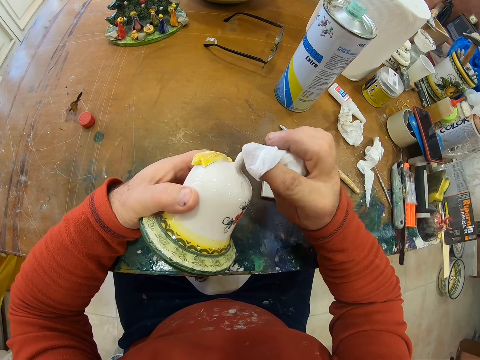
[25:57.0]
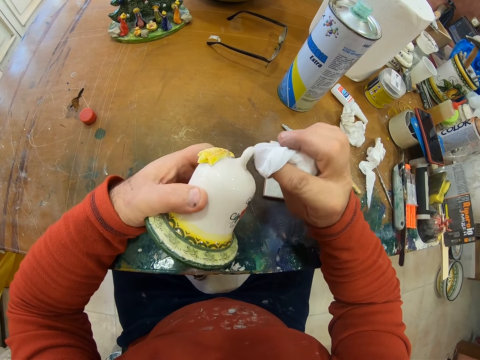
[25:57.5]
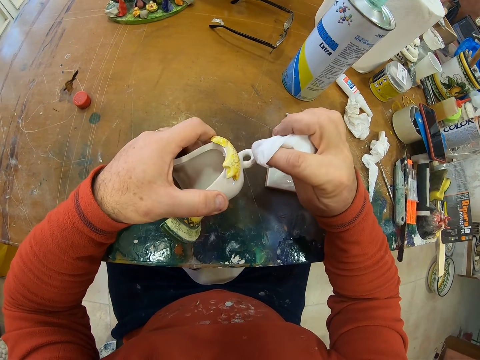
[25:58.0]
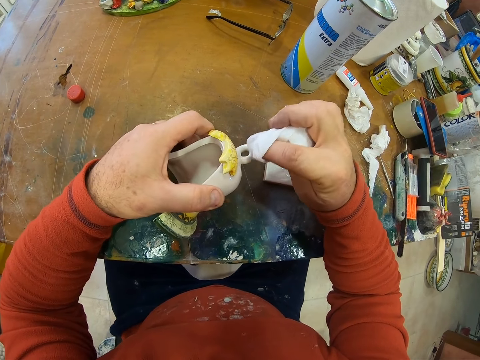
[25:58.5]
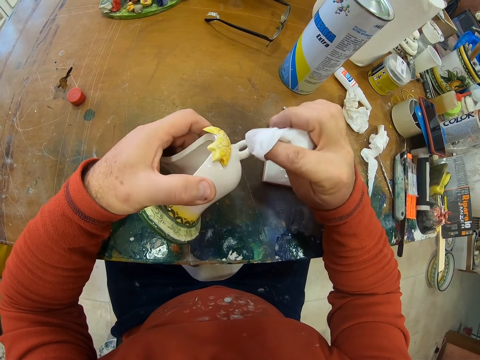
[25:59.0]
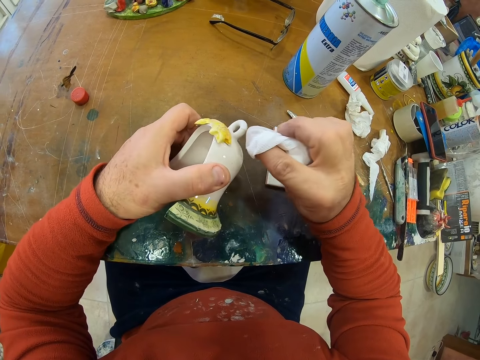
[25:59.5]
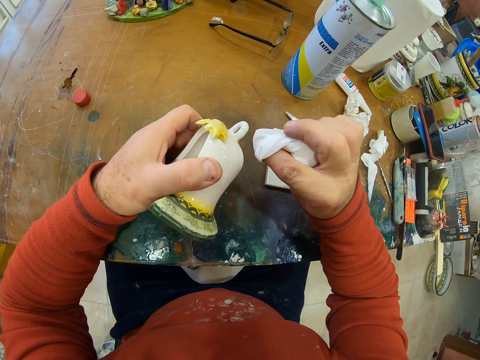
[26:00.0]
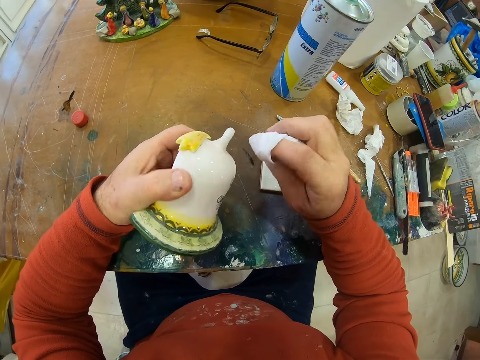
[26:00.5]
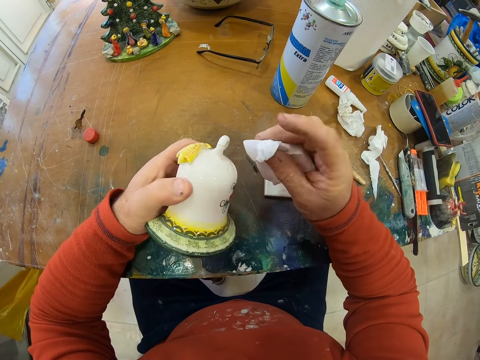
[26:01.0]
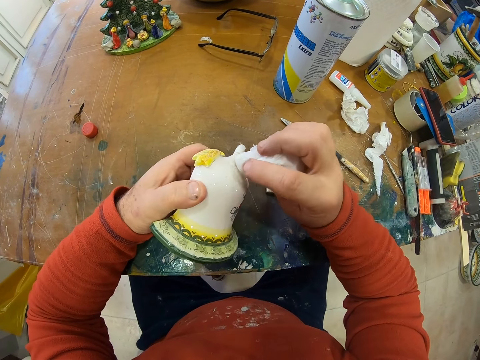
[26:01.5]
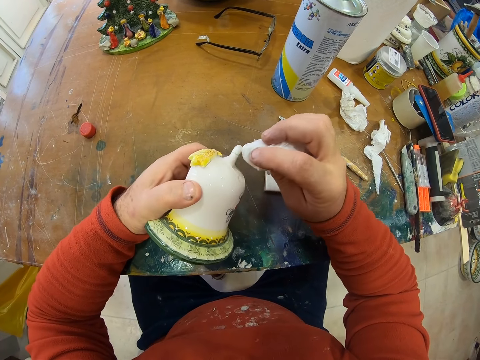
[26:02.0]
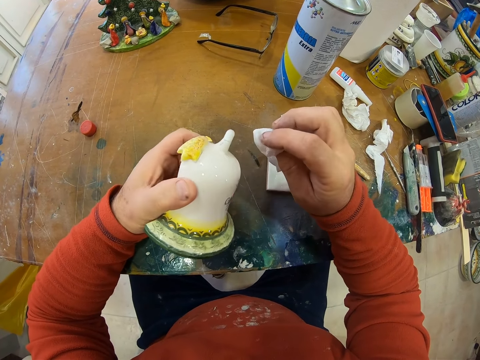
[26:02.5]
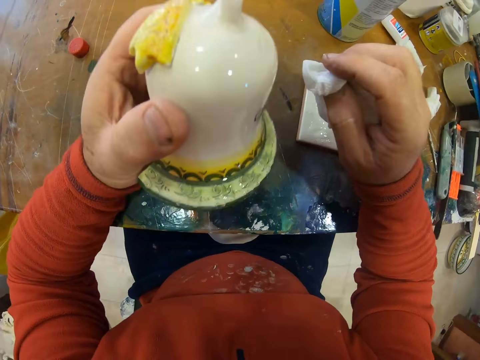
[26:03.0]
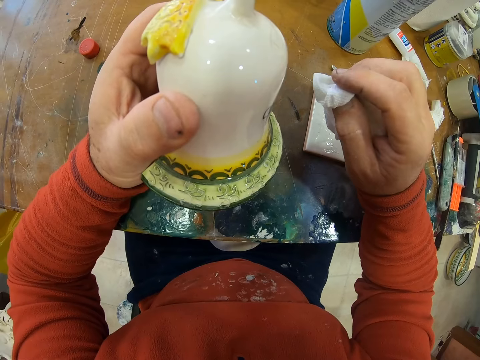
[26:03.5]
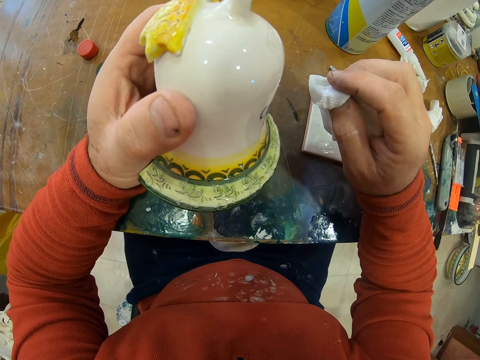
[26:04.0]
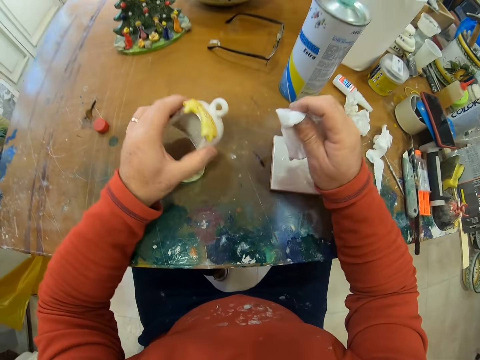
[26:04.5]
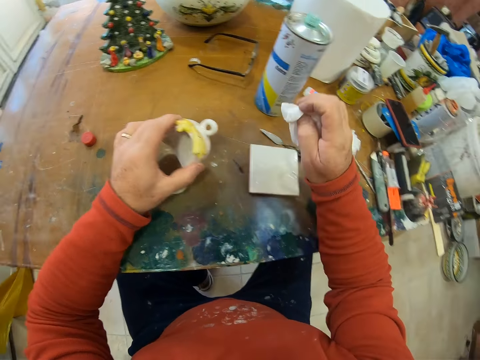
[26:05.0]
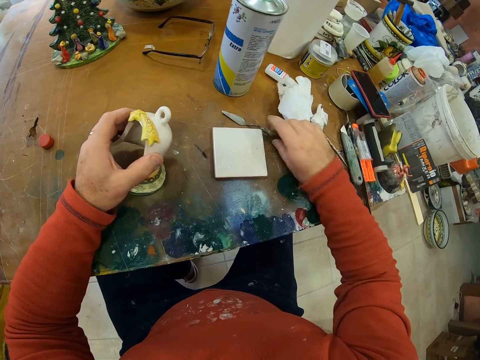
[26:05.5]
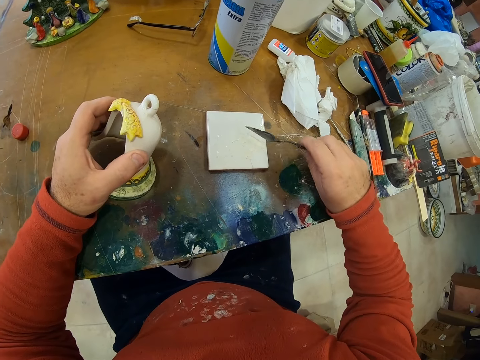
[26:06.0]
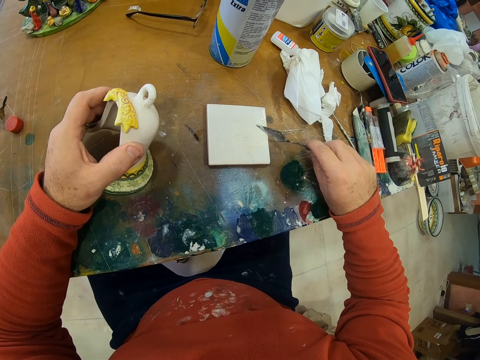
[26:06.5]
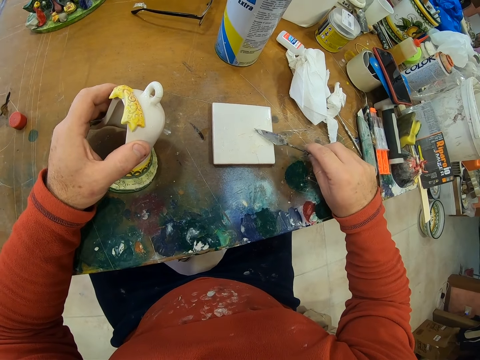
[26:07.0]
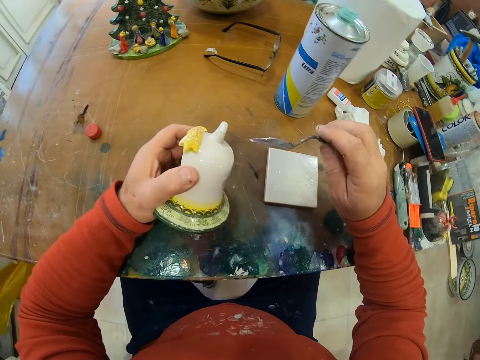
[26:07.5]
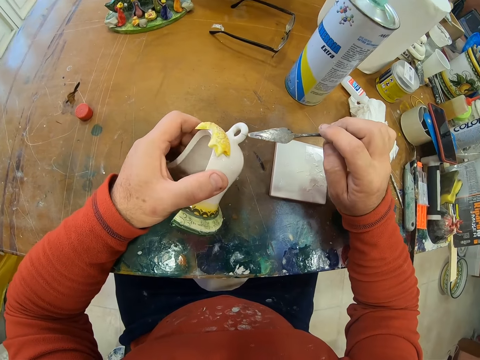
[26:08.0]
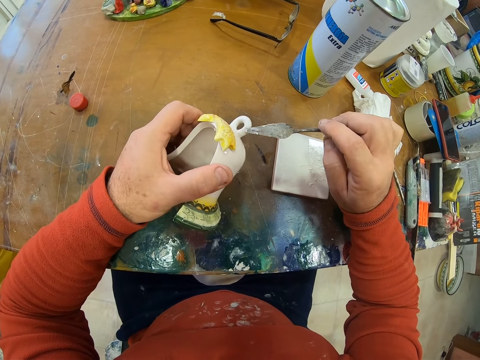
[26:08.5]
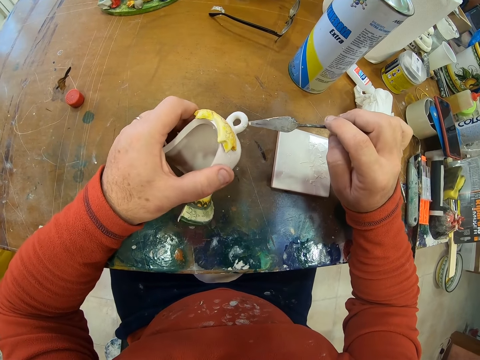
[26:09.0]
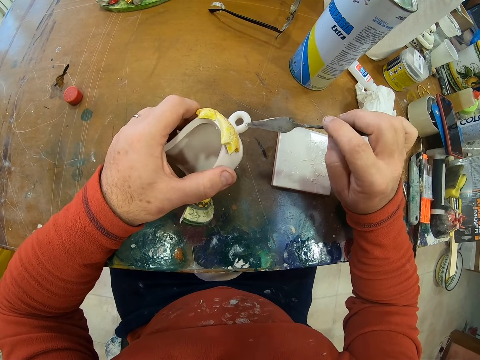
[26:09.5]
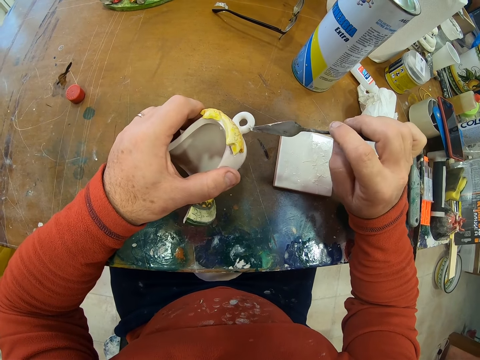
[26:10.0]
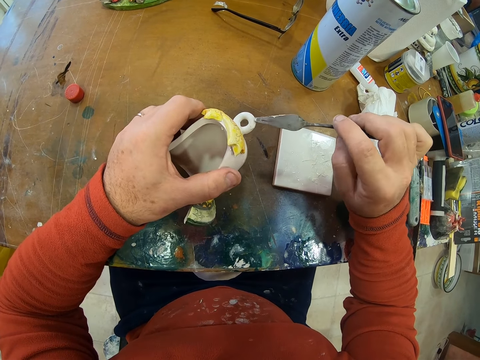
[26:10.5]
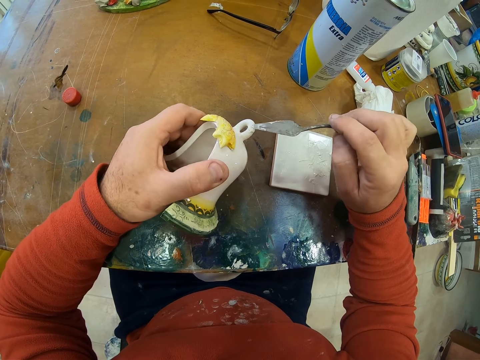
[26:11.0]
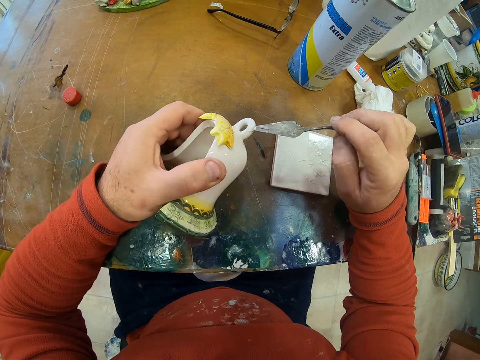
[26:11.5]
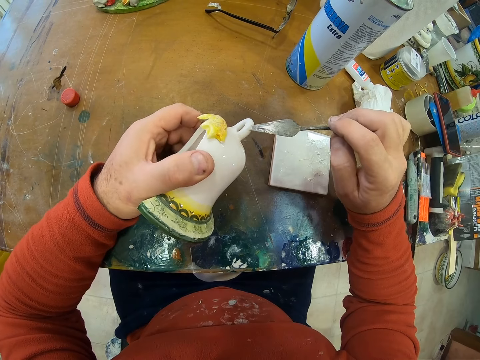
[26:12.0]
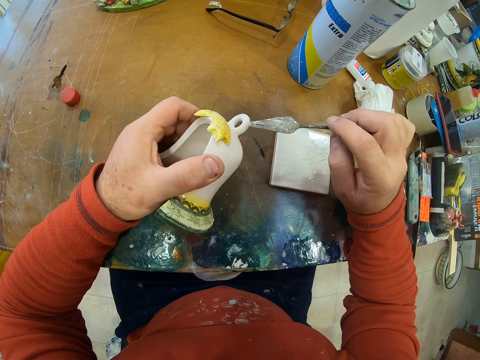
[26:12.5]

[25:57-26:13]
The camera wearer holds something with the left hand. They move something with the left hand. They drop the tissue on the table with the right hand. They pick the trowel with the right hand. They scoop paint with the trowel. They paint the flower with the trowel on the right hand.

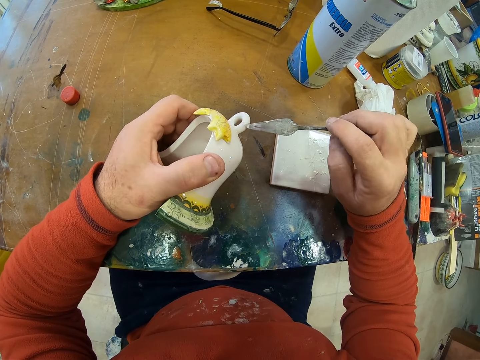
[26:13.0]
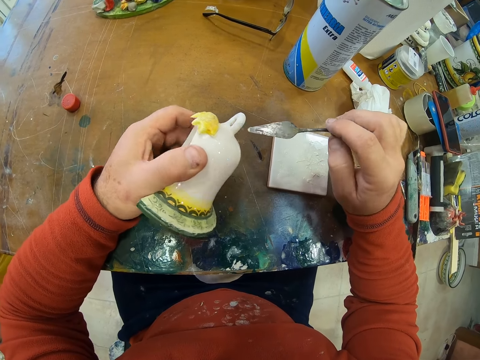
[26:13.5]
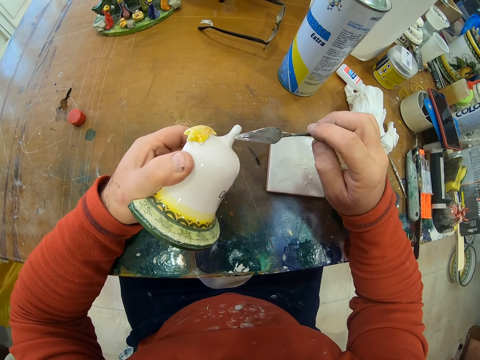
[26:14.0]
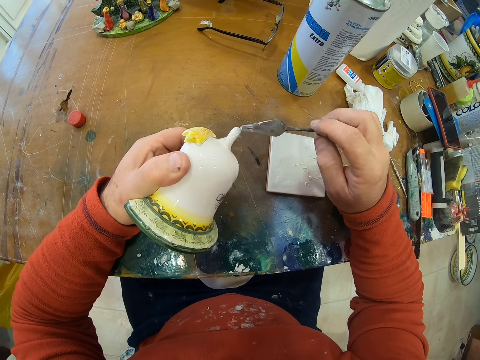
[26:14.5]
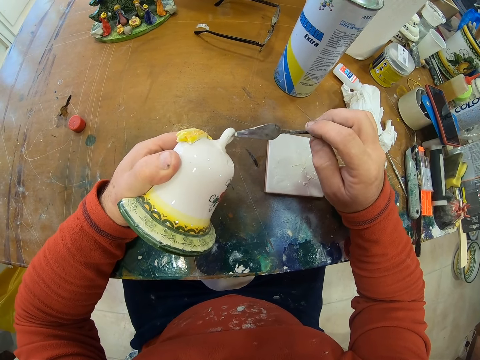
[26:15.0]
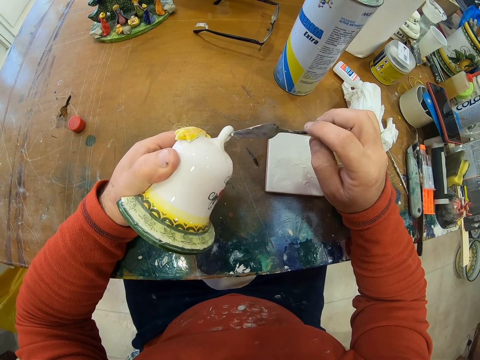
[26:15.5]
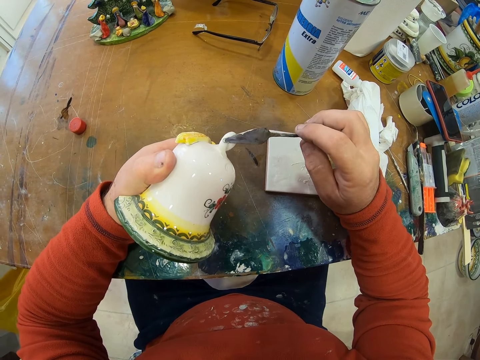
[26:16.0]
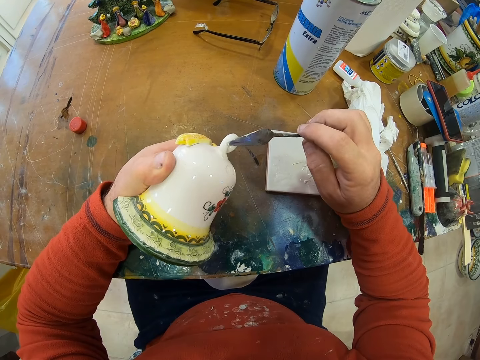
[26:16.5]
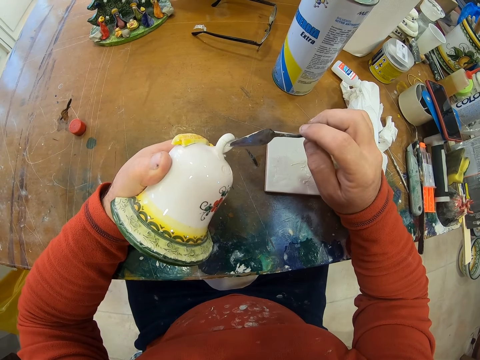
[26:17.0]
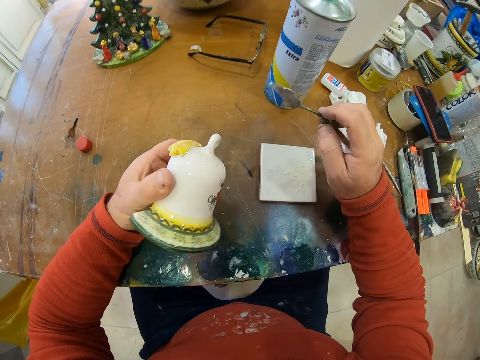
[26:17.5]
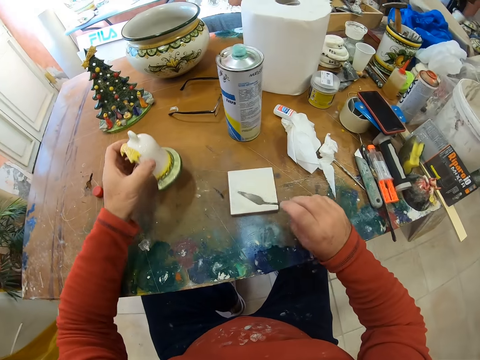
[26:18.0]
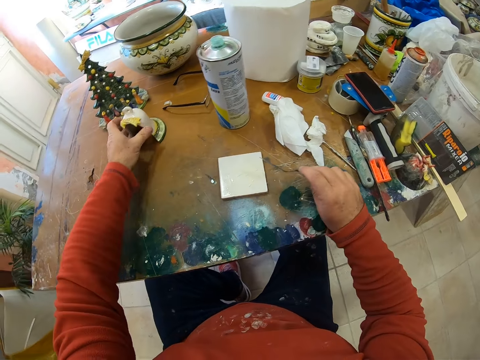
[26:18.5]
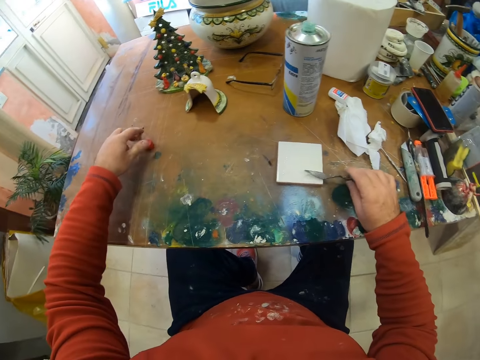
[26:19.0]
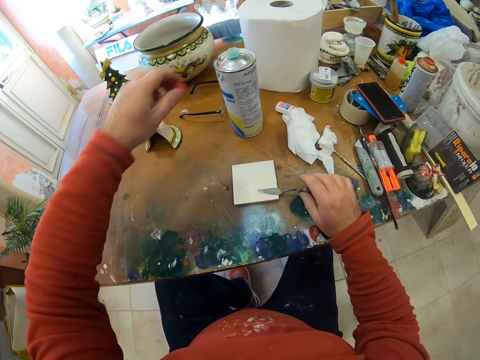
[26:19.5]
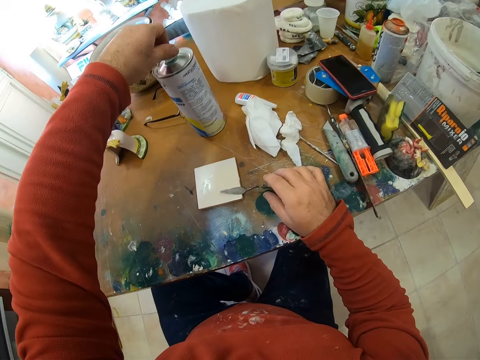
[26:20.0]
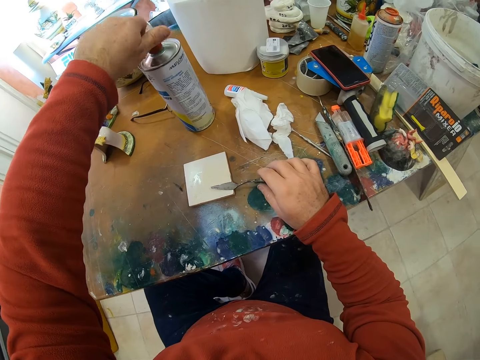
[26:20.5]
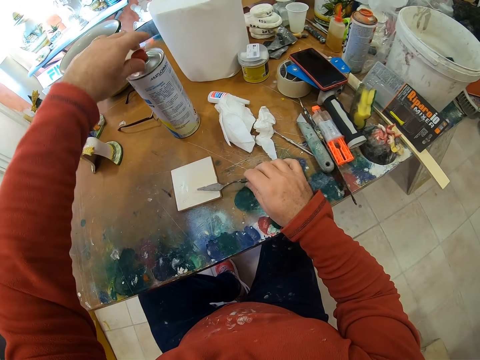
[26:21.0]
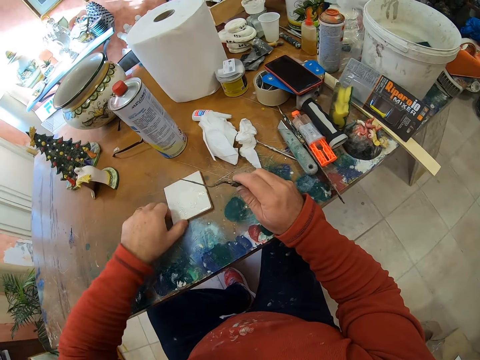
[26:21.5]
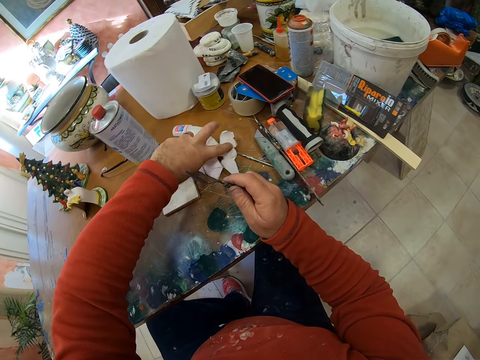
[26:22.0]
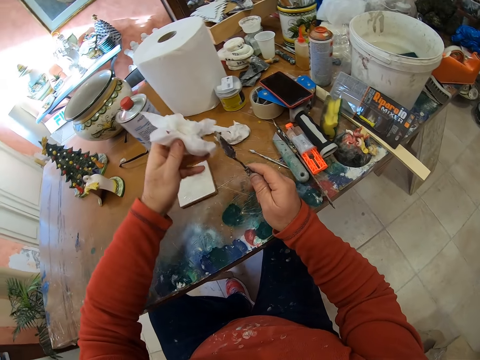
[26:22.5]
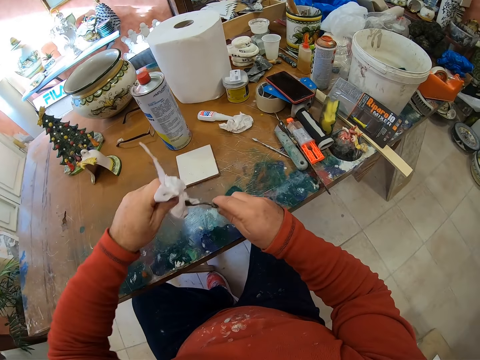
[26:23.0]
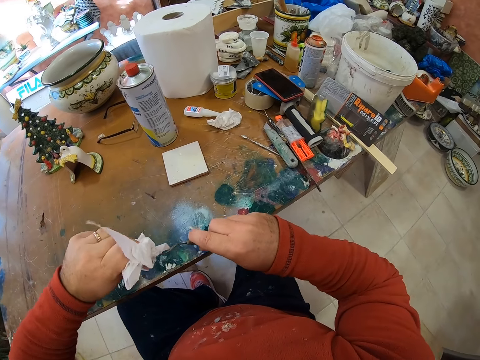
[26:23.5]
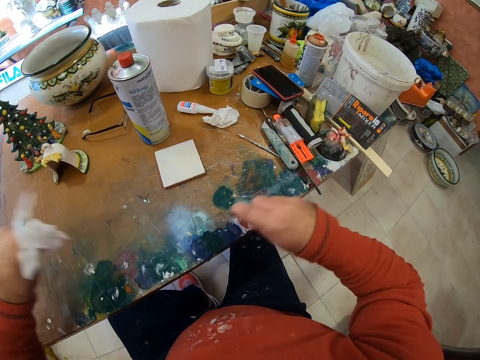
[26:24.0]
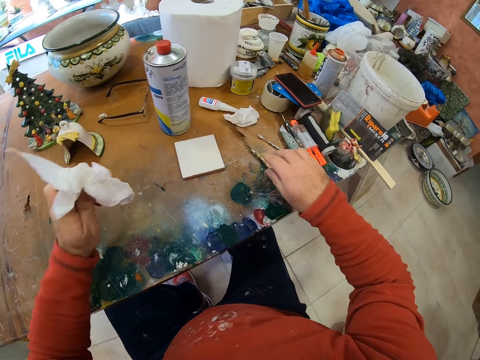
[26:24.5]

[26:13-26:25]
The camera wearer puts the art on the table with the left hand. They pick the lid from the table with the left hand. They close the can with the left hand. They move the paper with the left hand. They pick a tissue with the left hand. They wipe the trowel with the tissue. They put the trowel on the table.
